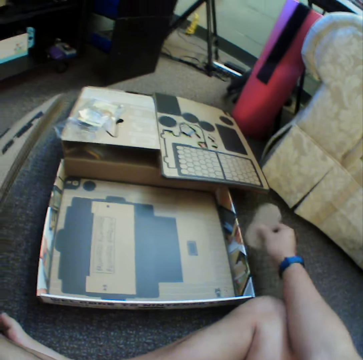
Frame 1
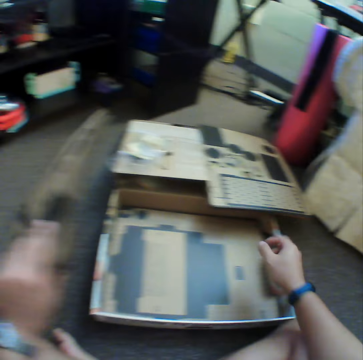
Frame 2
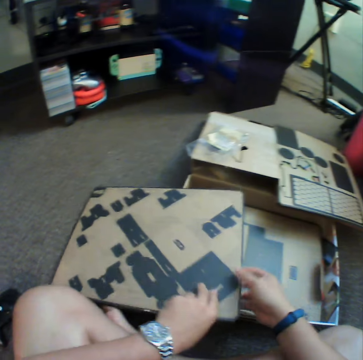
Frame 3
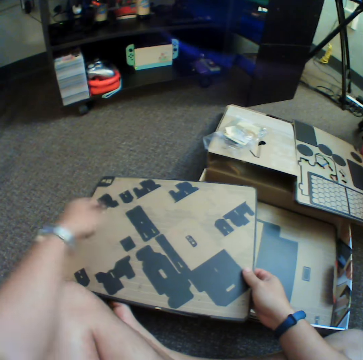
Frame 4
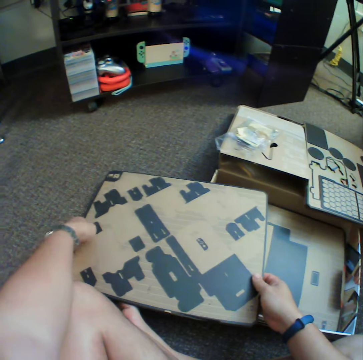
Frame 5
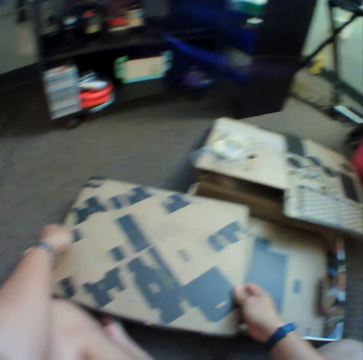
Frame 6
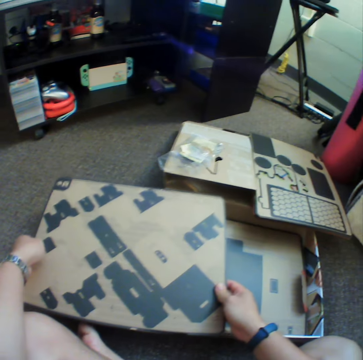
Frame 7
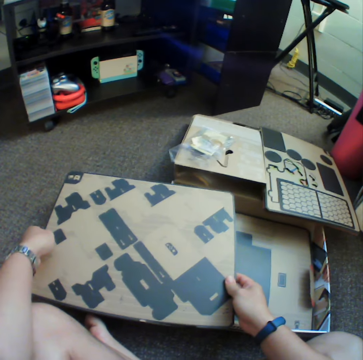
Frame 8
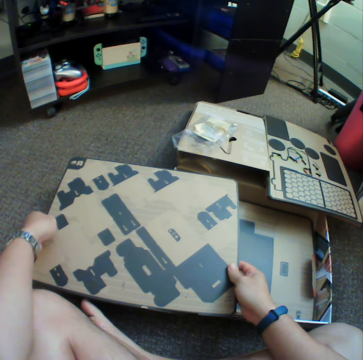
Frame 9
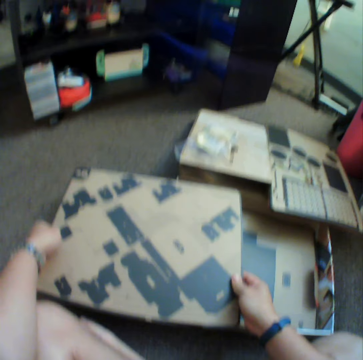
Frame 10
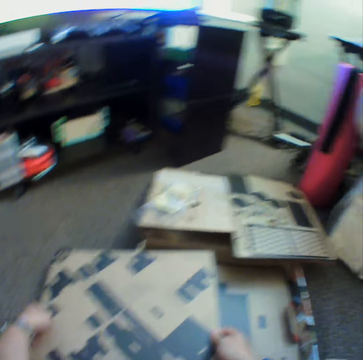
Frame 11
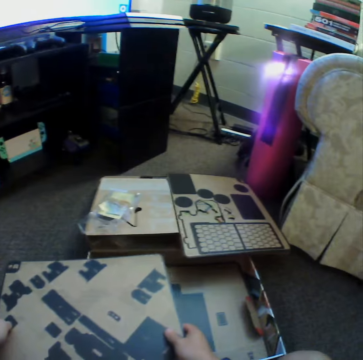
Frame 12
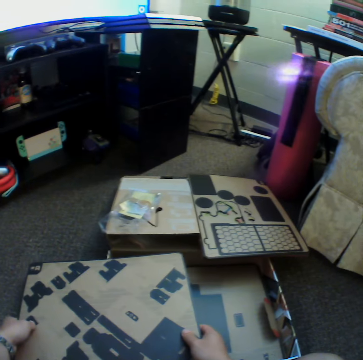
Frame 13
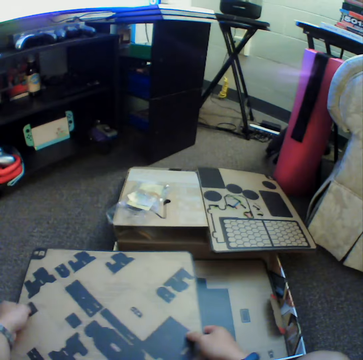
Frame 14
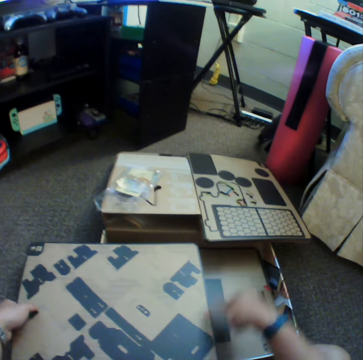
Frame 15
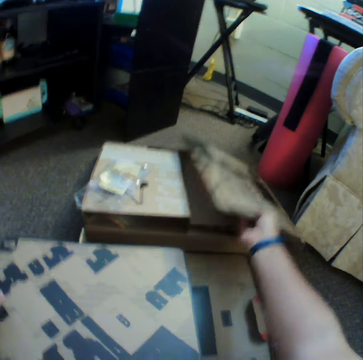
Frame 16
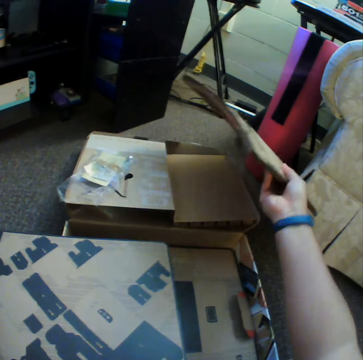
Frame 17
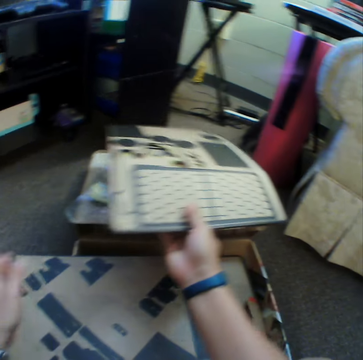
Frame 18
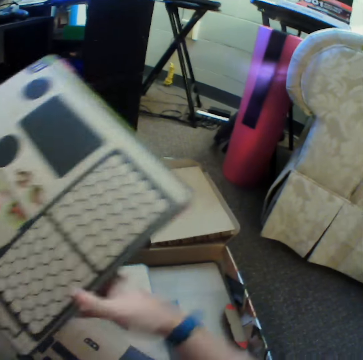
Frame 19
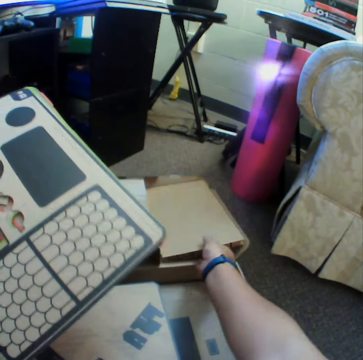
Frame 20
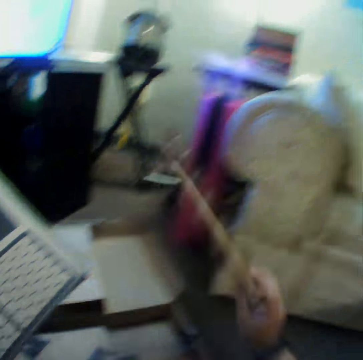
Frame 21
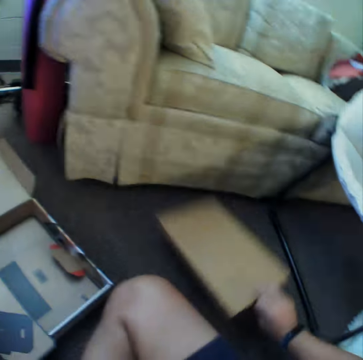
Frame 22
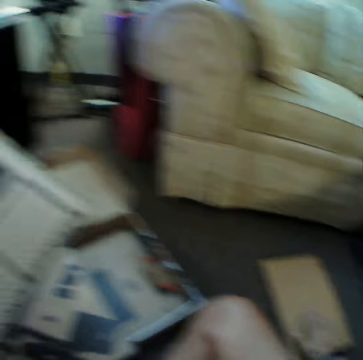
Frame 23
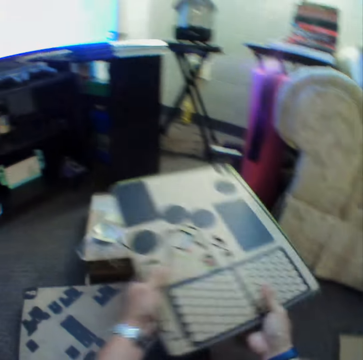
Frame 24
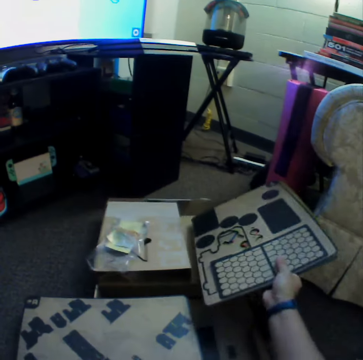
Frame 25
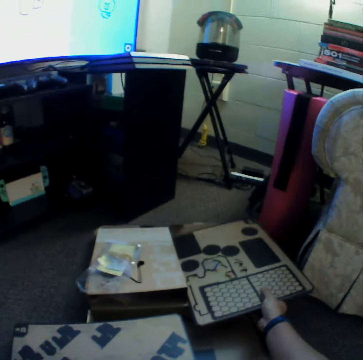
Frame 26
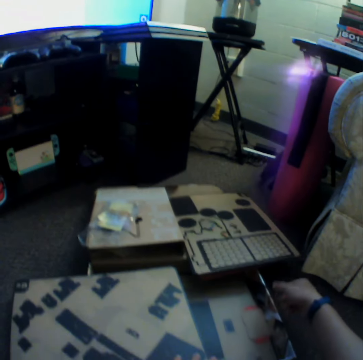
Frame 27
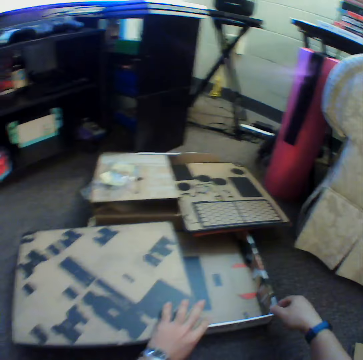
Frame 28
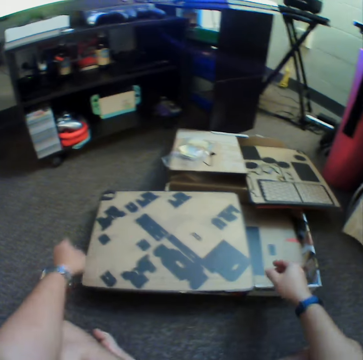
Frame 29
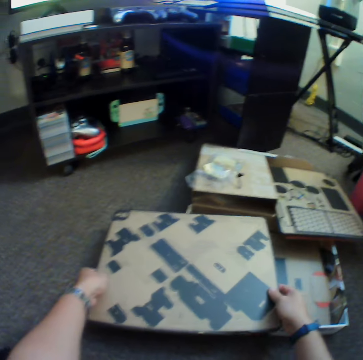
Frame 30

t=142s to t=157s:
The camera wearer picks craft material. They put down the craft material in a box. They hold craft materials with hands. They pick craft material. They switch the craft material to the other hand. They pick craft material. They put down the craft material. They switch craft material to the other hand. They put down the craft material.

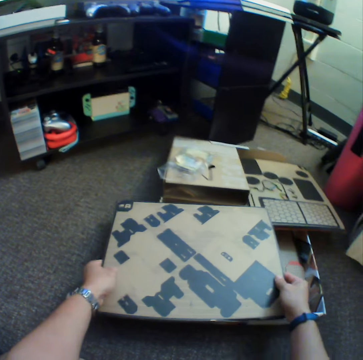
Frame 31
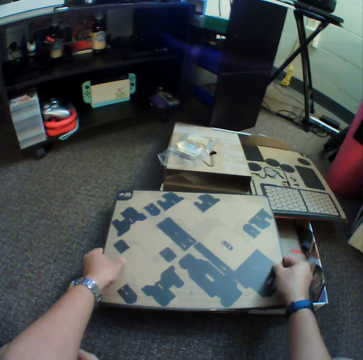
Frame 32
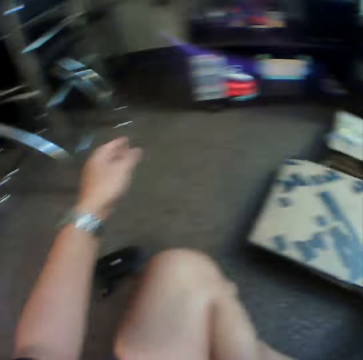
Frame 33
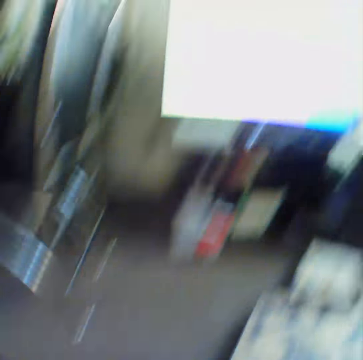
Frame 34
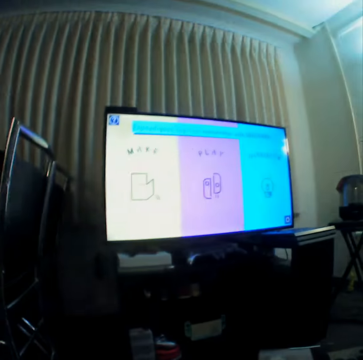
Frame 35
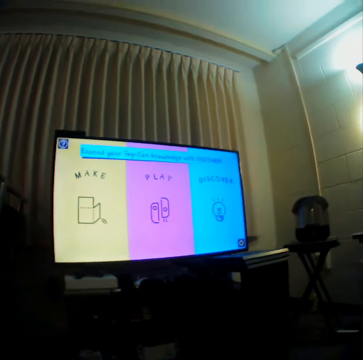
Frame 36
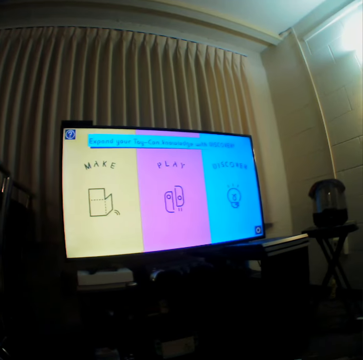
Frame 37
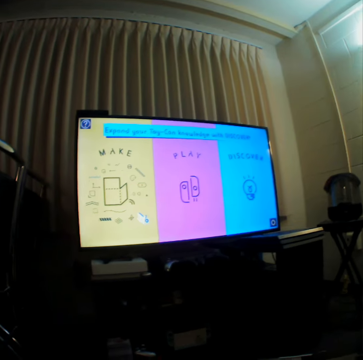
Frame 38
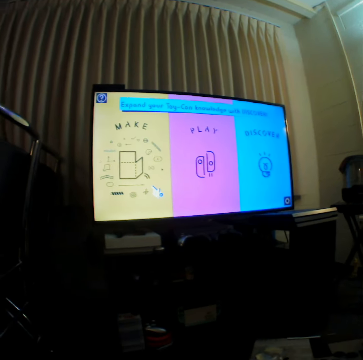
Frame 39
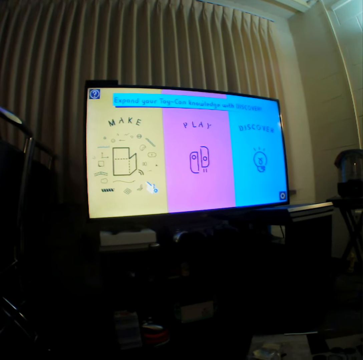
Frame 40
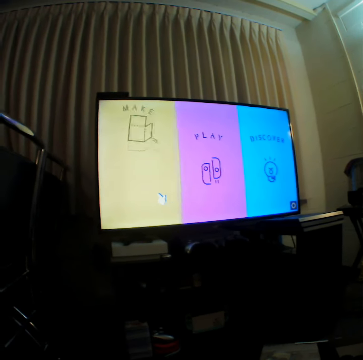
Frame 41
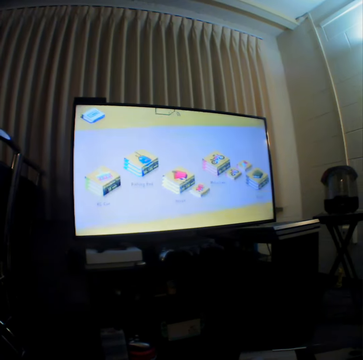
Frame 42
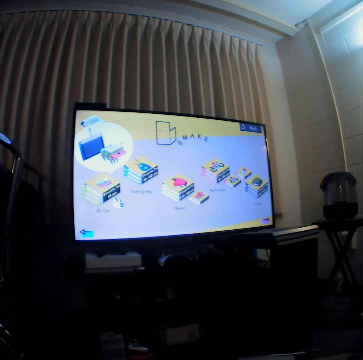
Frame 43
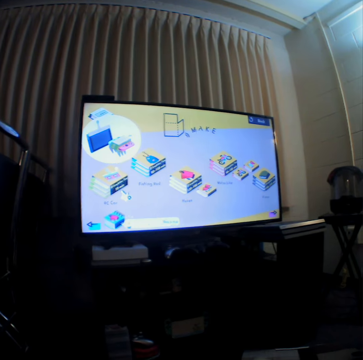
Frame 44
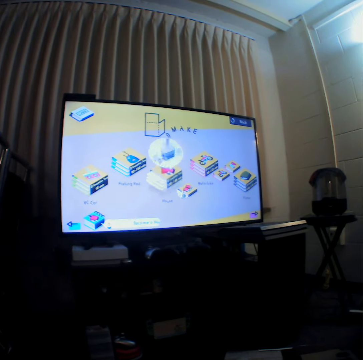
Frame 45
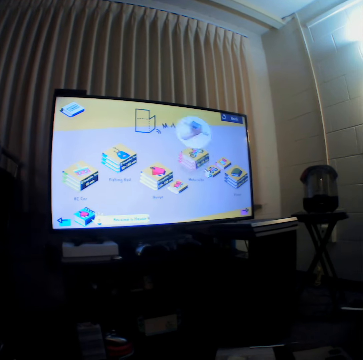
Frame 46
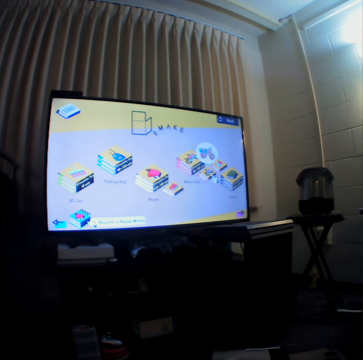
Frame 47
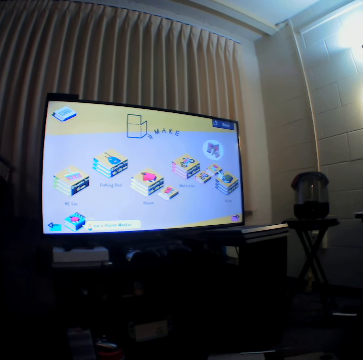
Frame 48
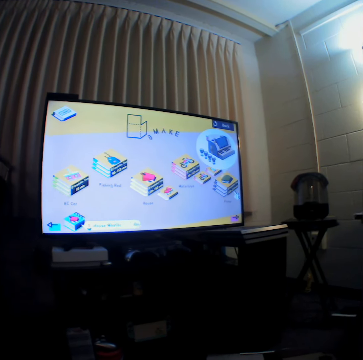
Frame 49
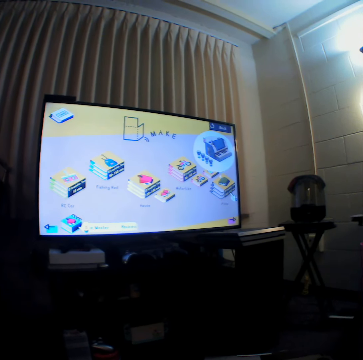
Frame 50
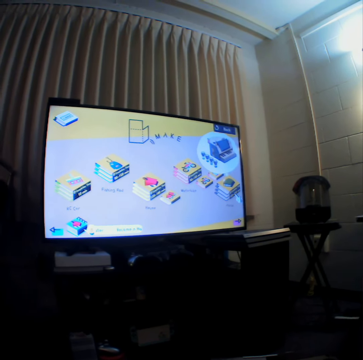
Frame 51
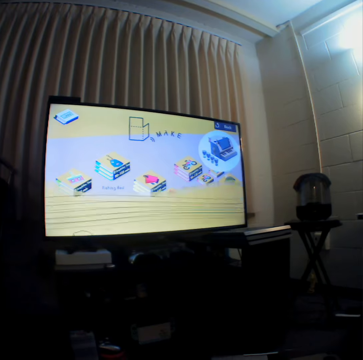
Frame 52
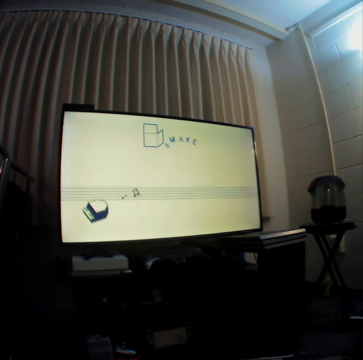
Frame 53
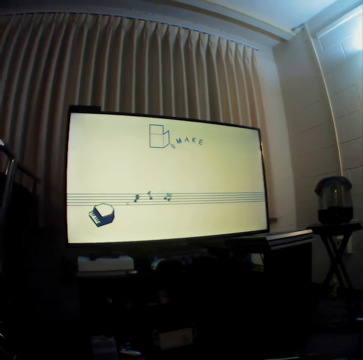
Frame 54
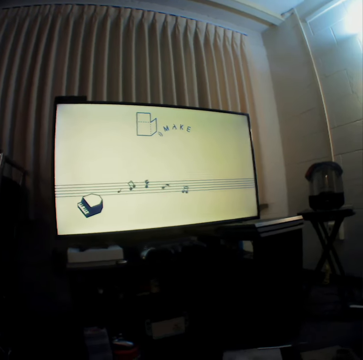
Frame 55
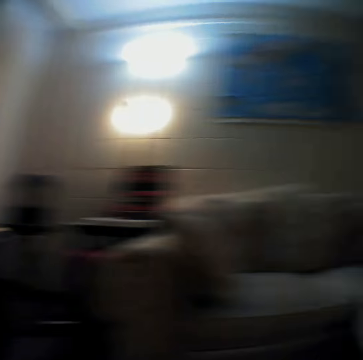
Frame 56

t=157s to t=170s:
The camera wearer moves craft material on a box. They pick a game controller. They operate a television.

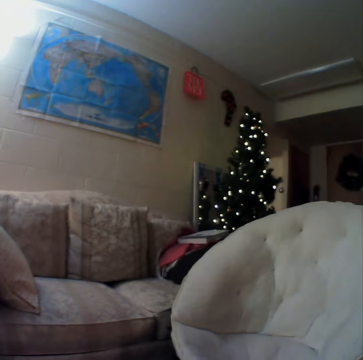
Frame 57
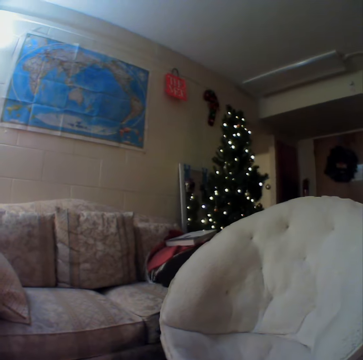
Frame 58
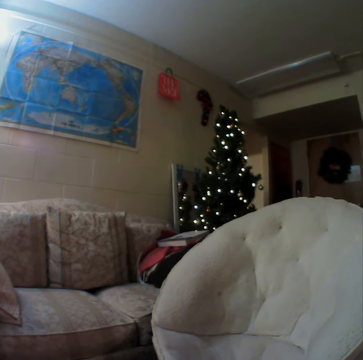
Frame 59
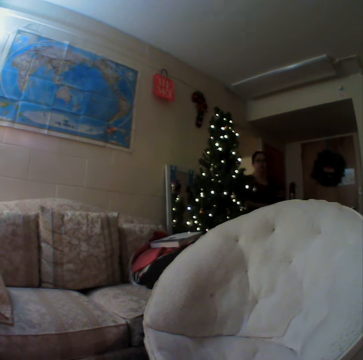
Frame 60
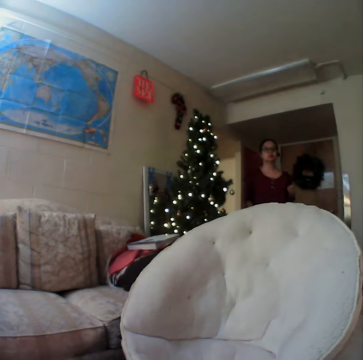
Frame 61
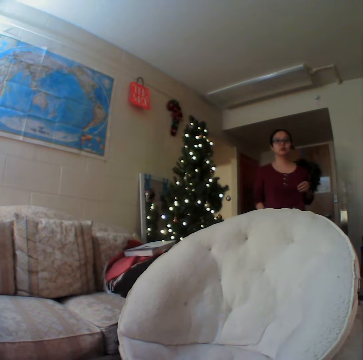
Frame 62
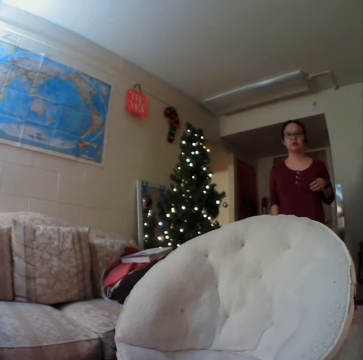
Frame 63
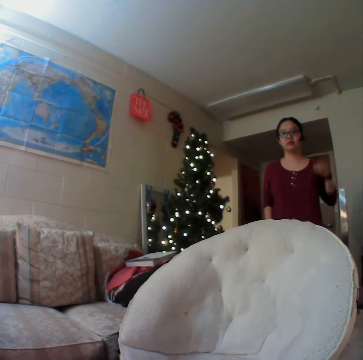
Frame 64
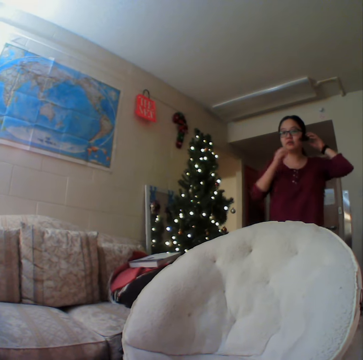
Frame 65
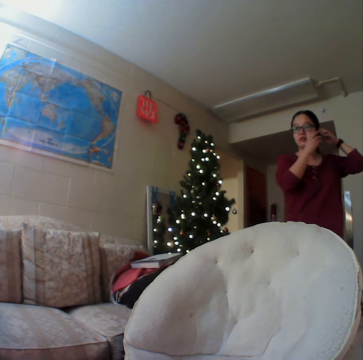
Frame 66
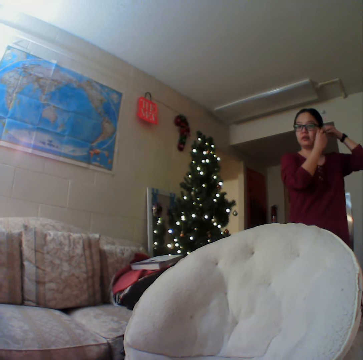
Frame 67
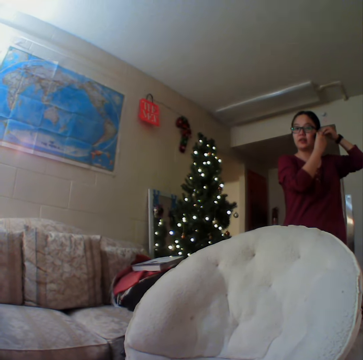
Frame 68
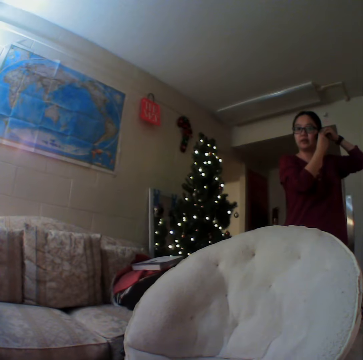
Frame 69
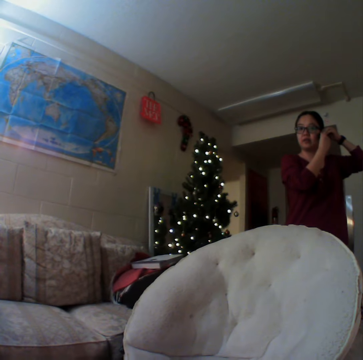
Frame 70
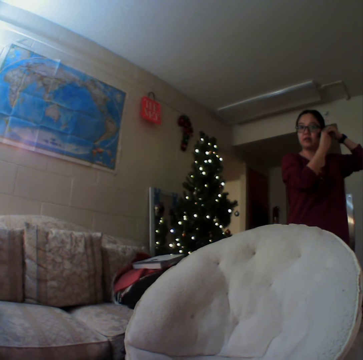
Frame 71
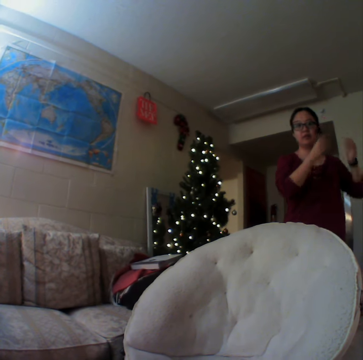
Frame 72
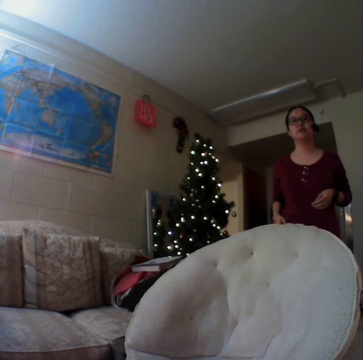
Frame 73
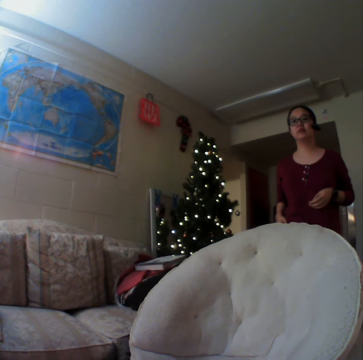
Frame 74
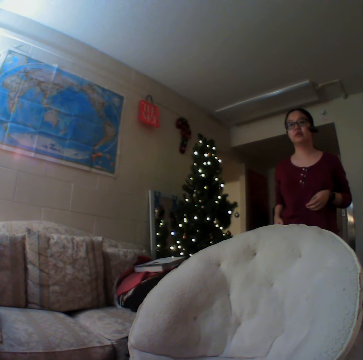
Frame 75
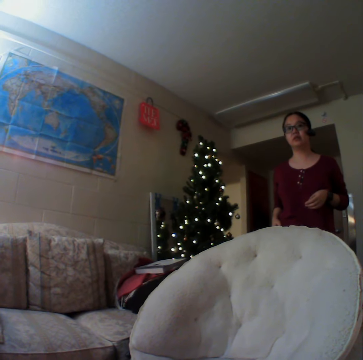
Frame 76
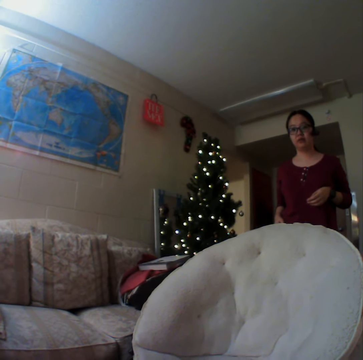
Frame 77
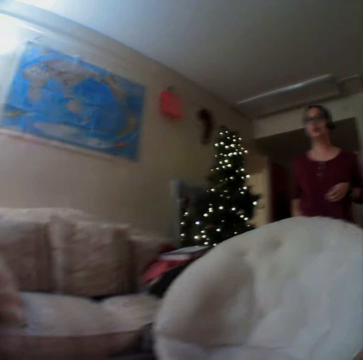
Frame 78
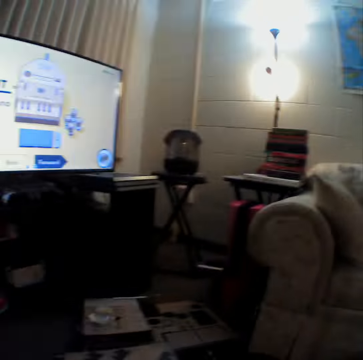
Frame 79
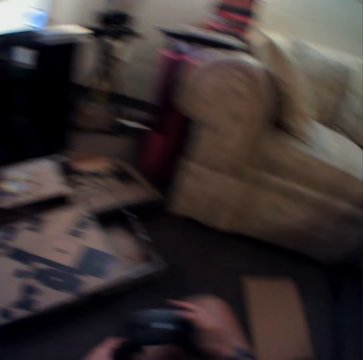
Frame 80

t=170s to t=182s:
A woman adjusts a camera. The camera wearer shows the woman.
